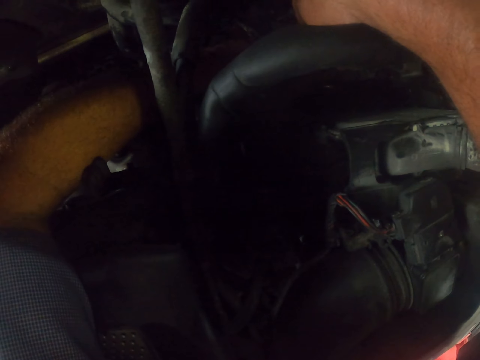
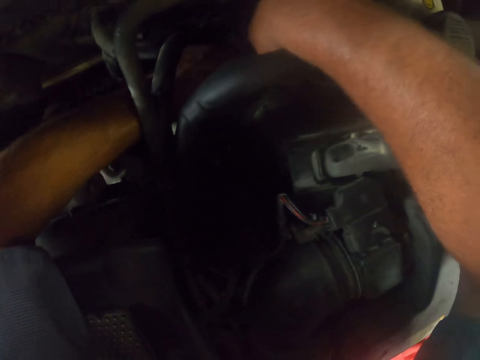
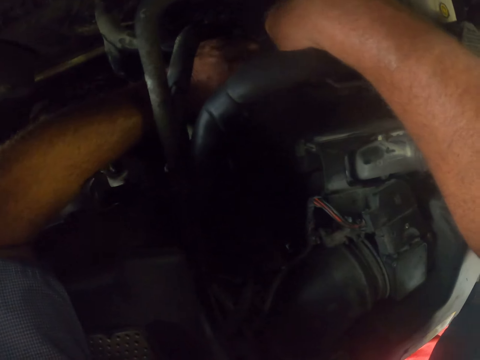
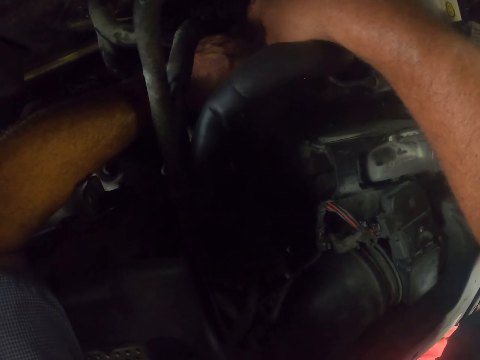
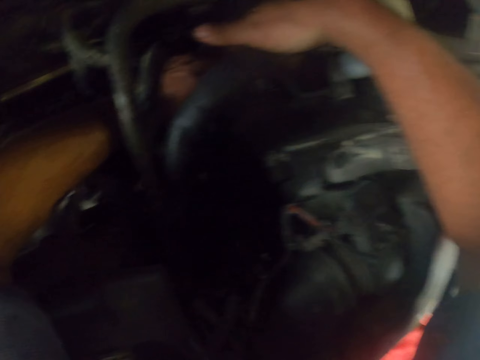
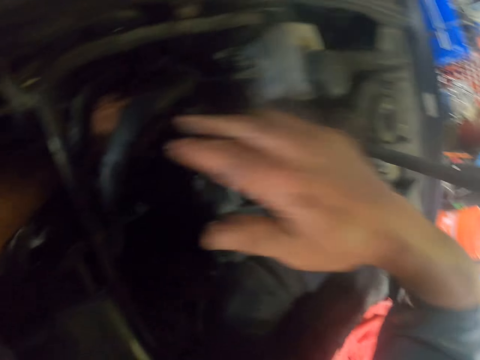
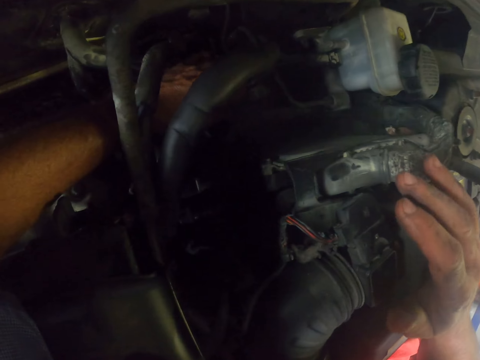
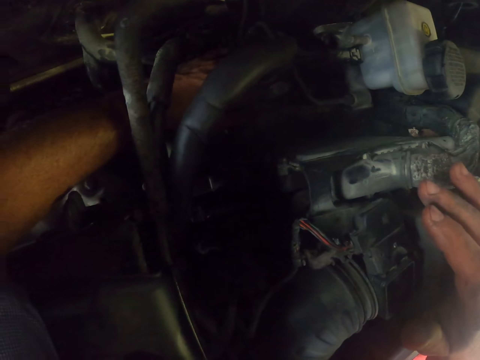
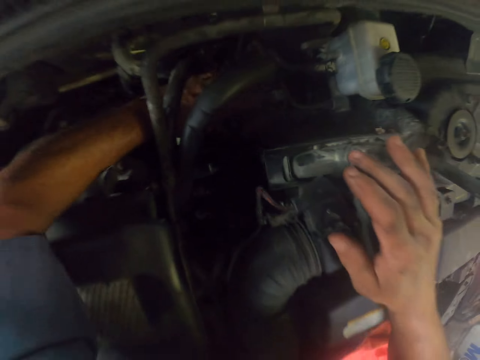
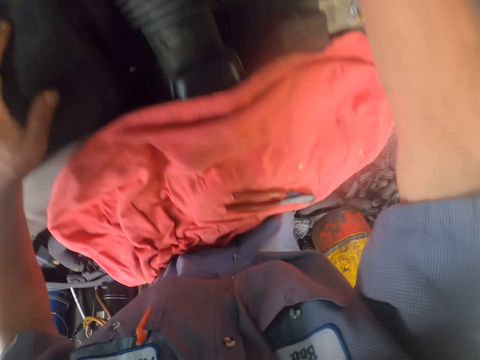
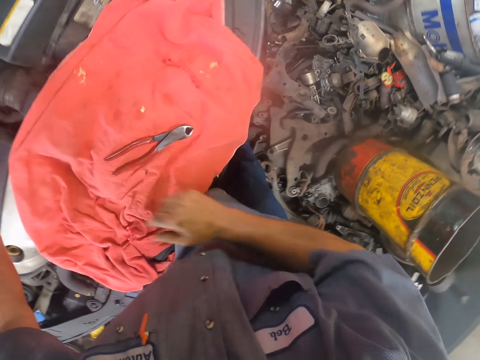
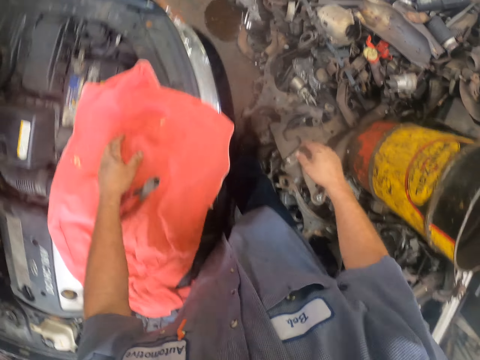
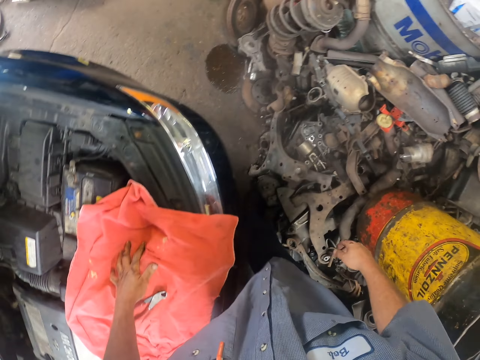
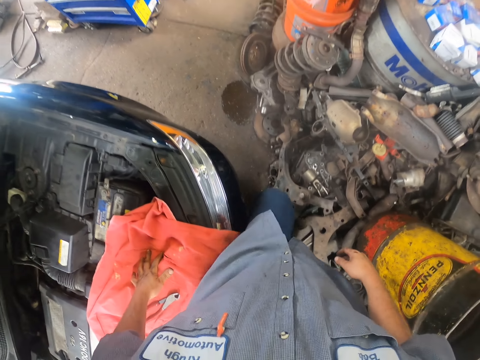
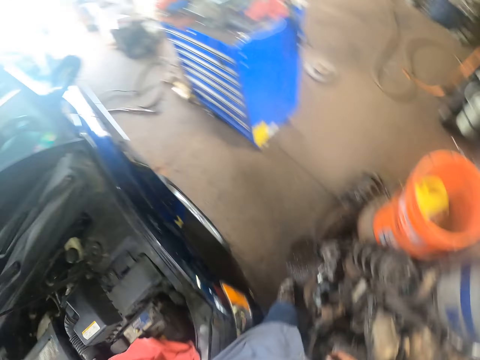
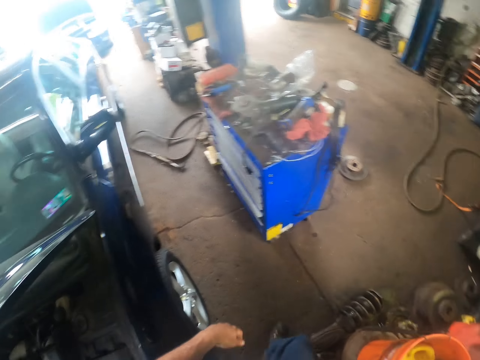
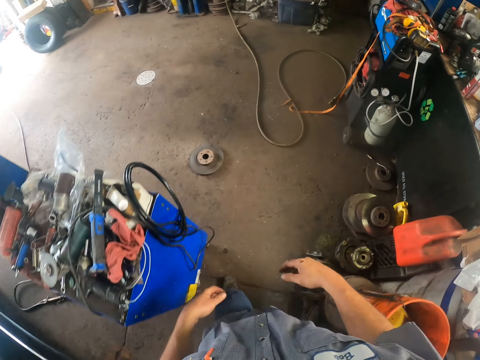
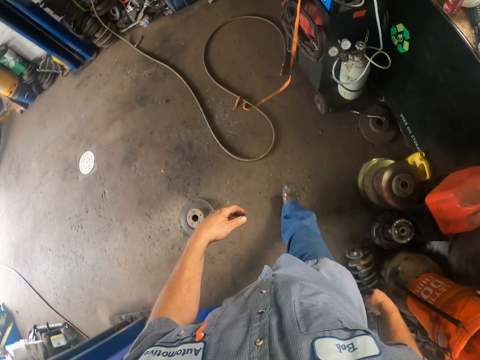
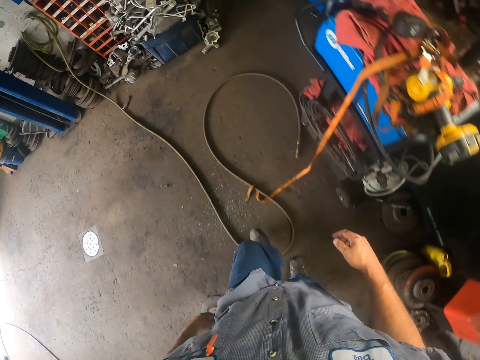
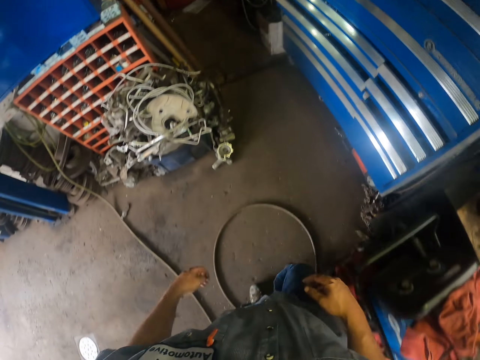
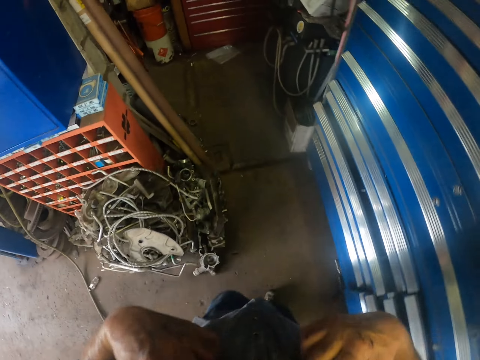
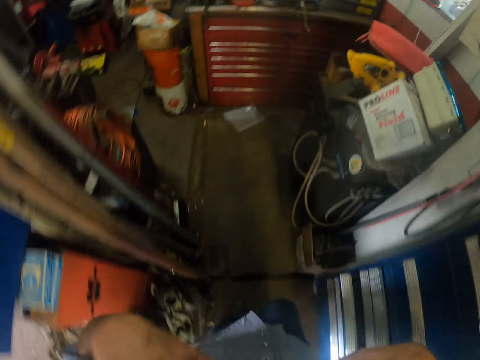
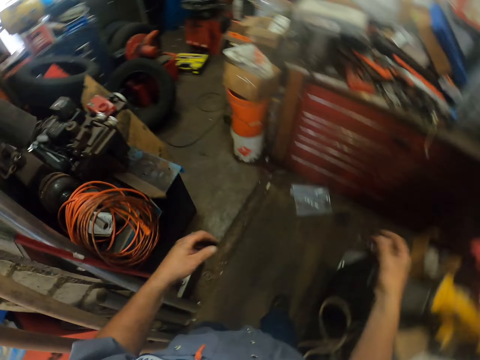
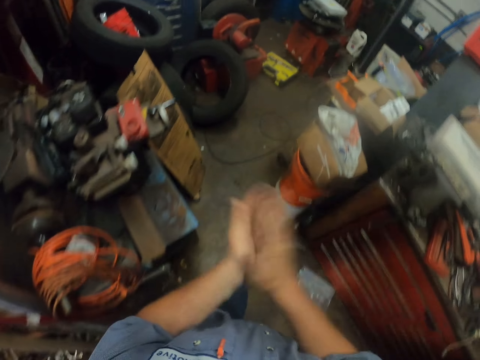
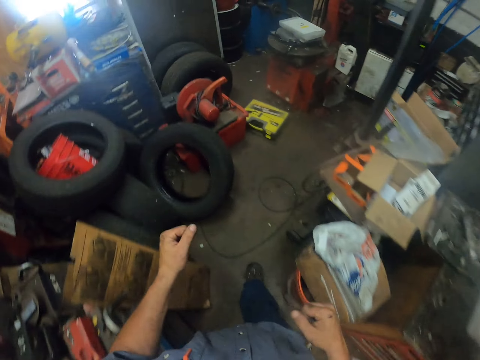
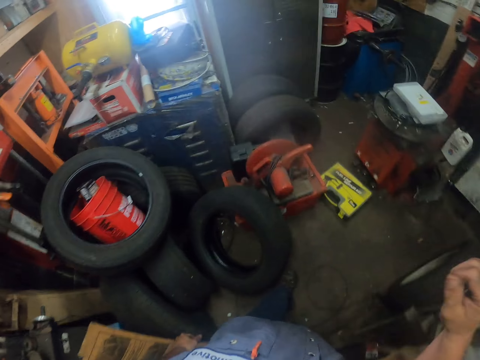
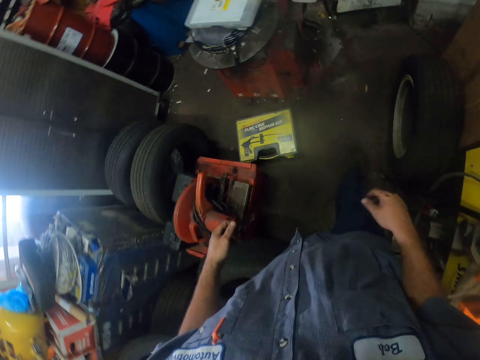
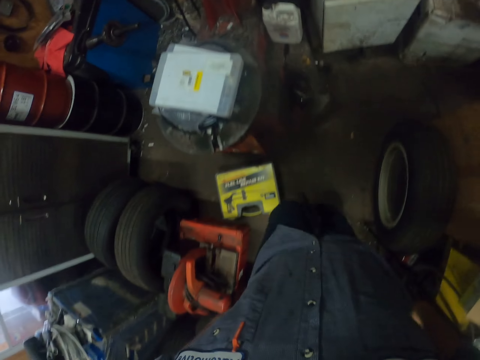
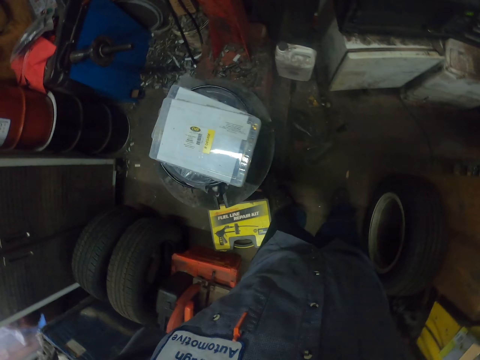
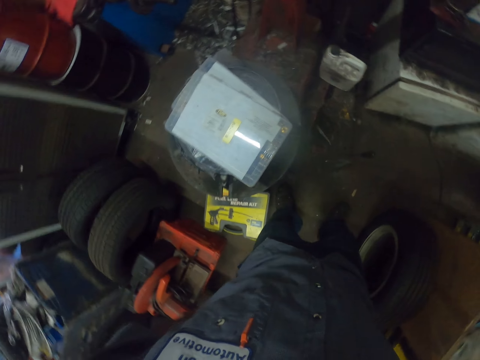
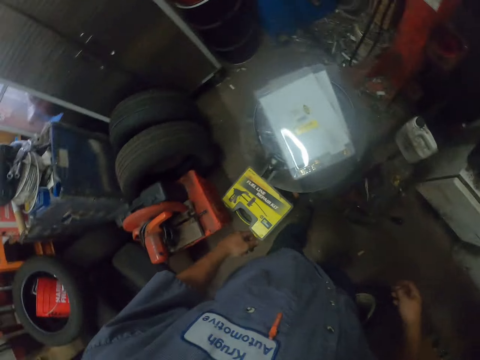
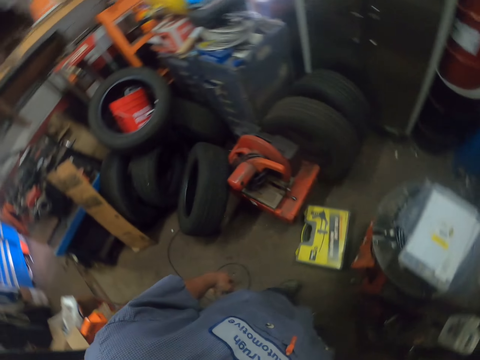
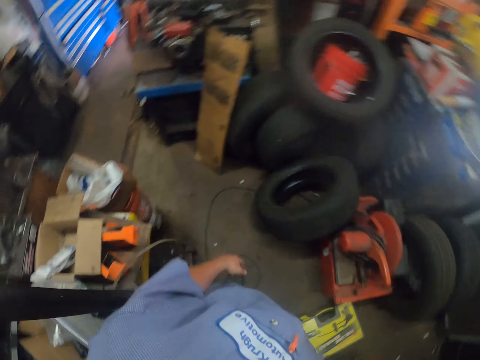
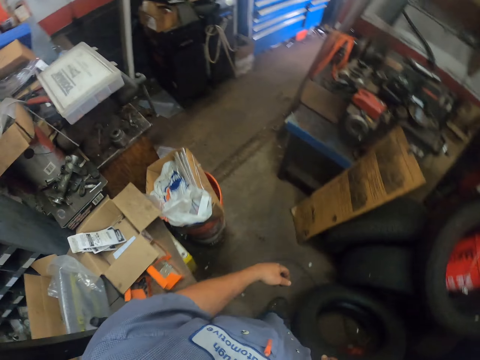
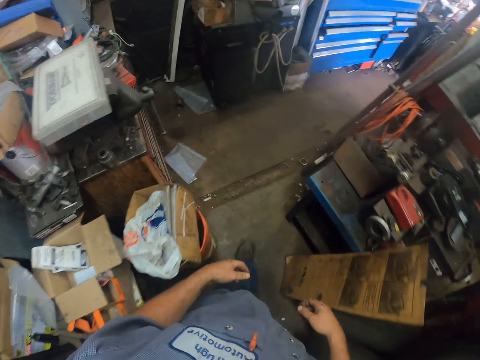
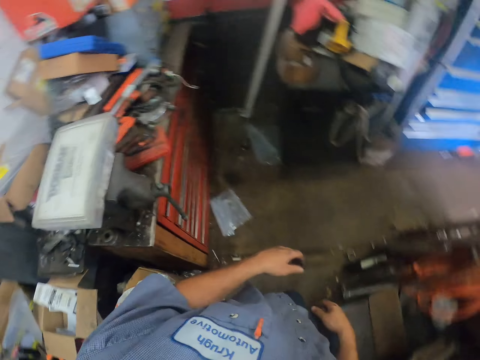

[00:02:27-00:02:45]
The camera wearer walks around the garage. They clap. They walk. They look around.

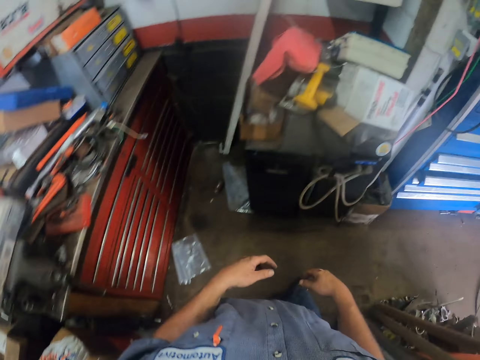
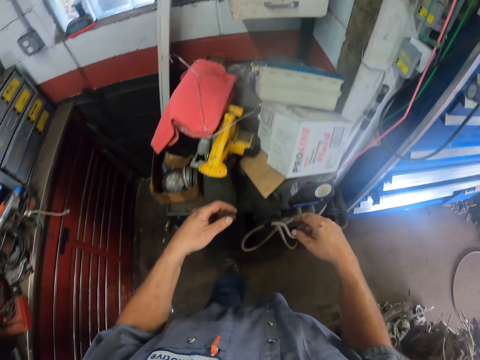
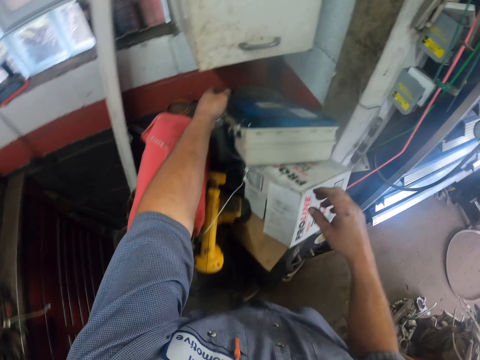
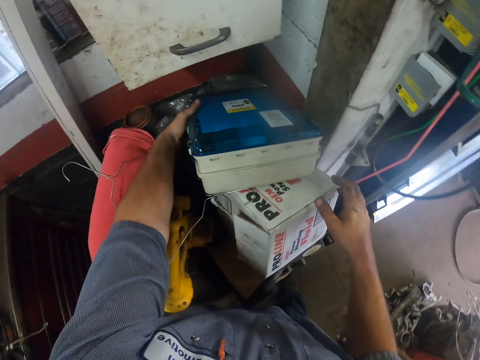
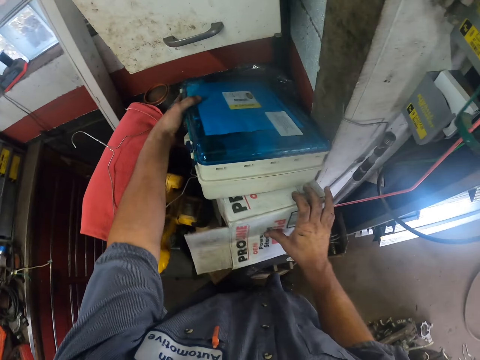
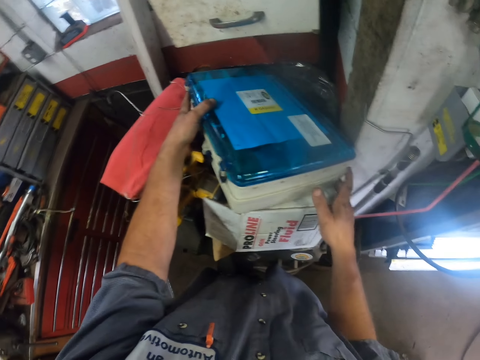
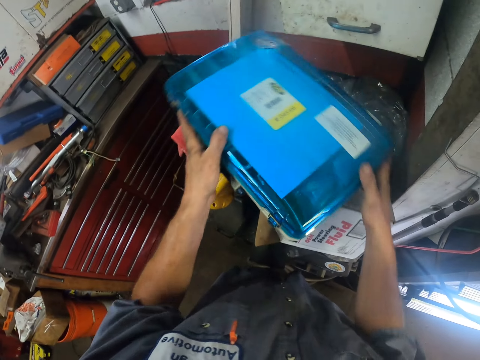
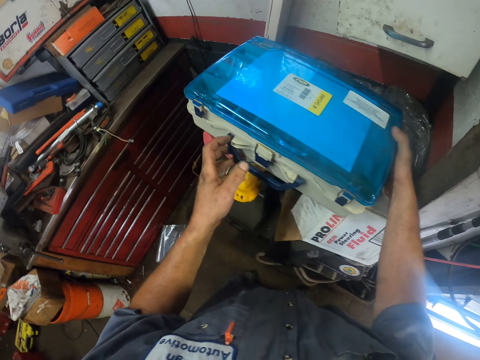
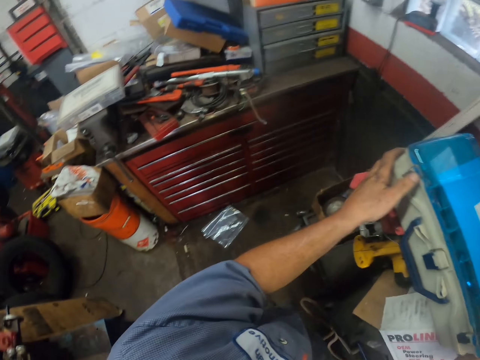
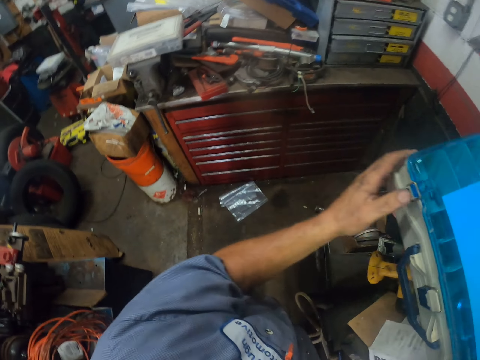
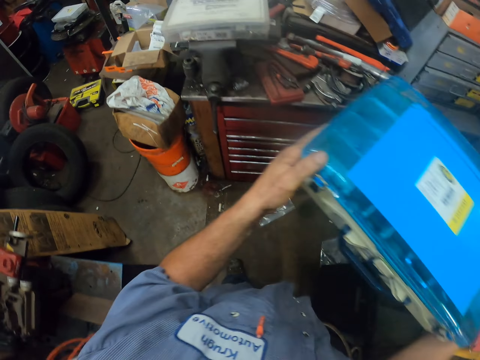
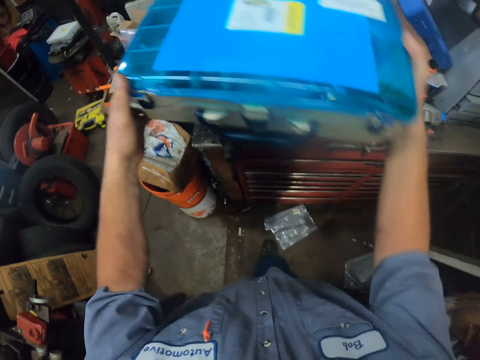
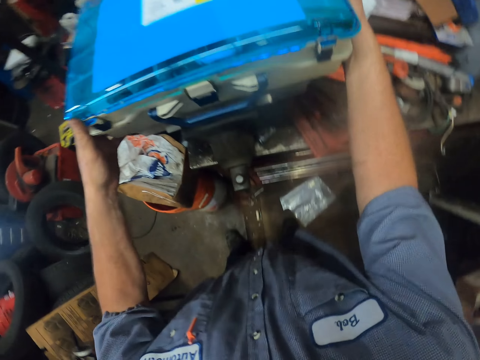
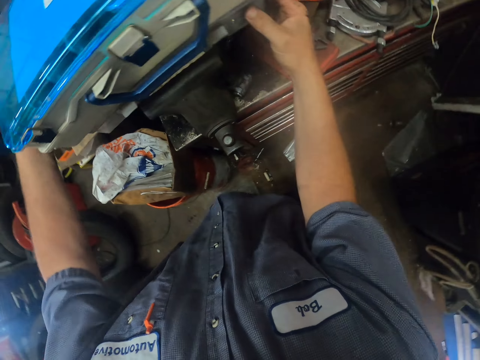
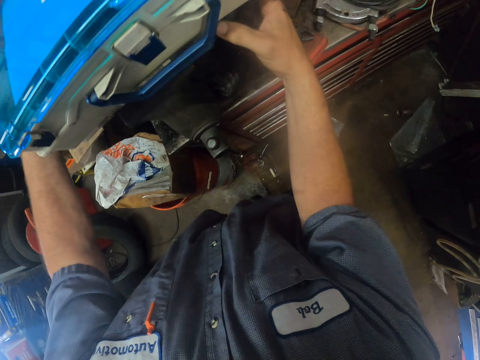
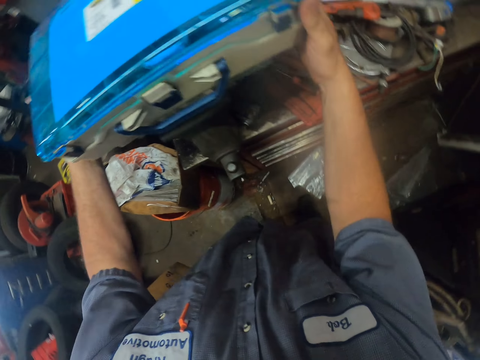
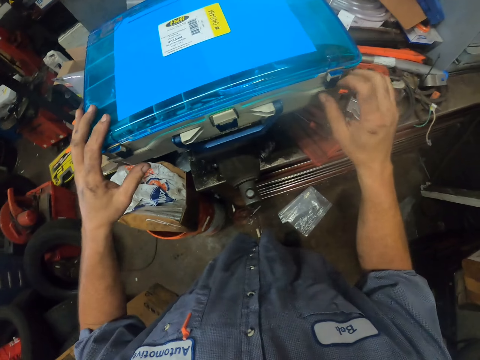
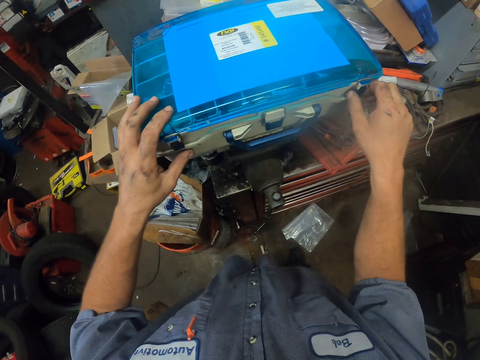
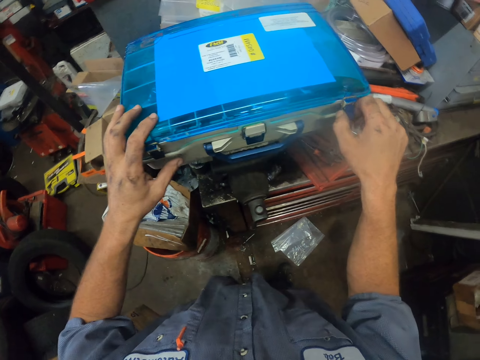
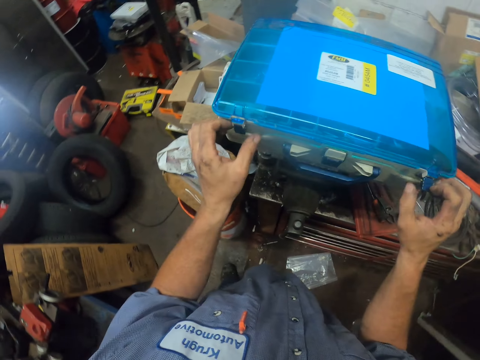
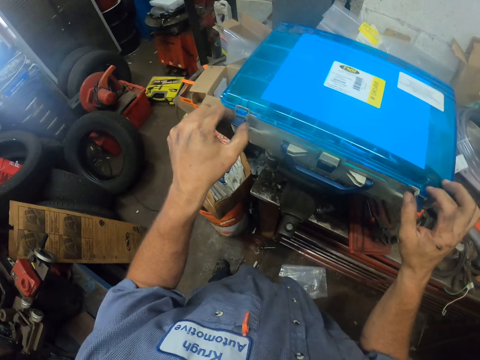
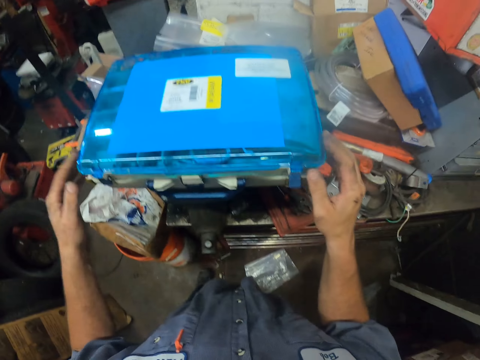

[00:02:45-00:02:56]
The camera wearer takes a plastic box. They carry the plastic box. They put the plastic box on another plastic box. They open the plastic box.
